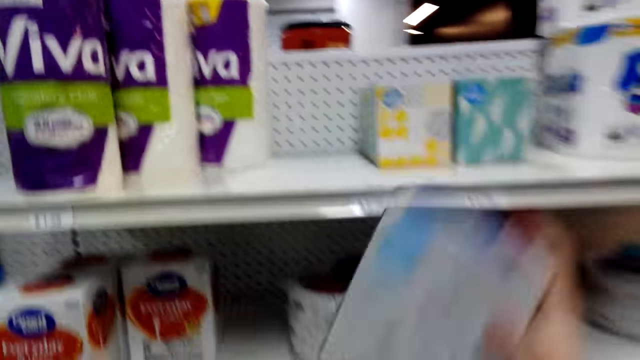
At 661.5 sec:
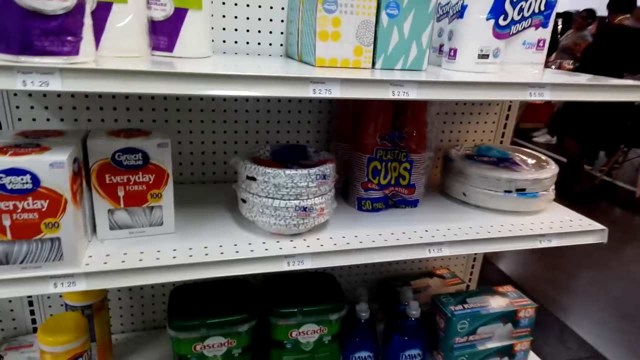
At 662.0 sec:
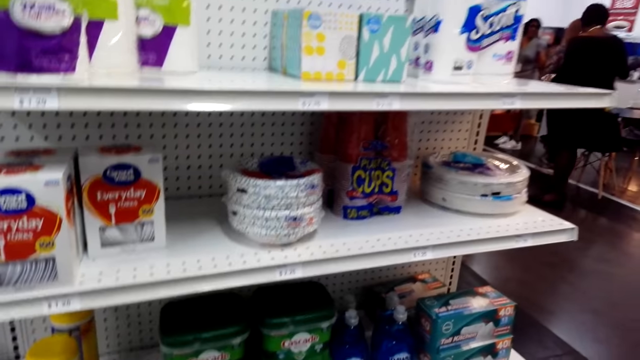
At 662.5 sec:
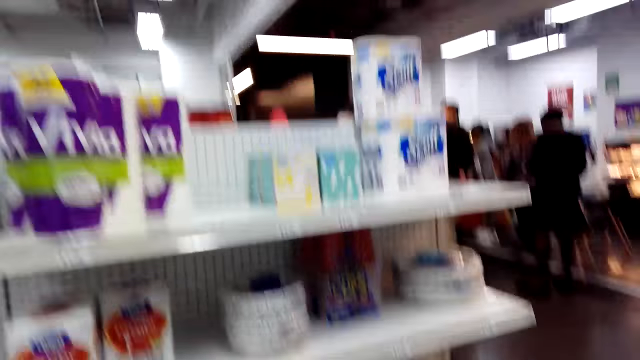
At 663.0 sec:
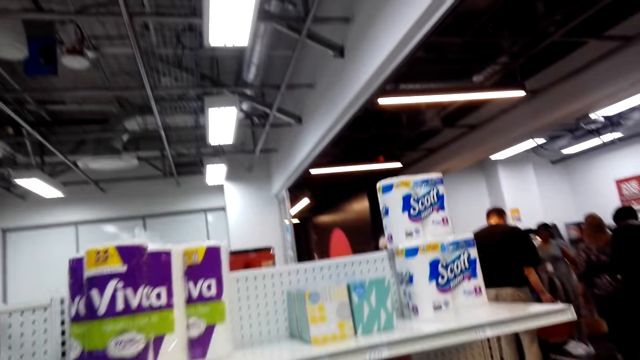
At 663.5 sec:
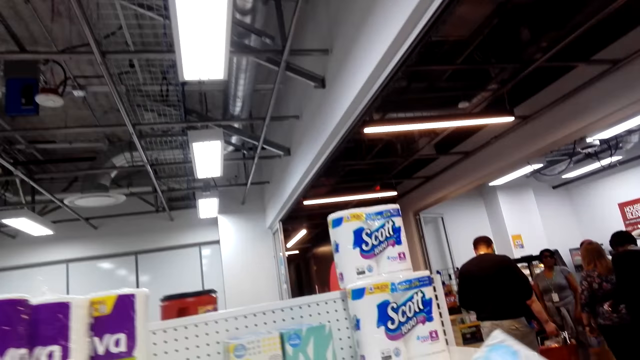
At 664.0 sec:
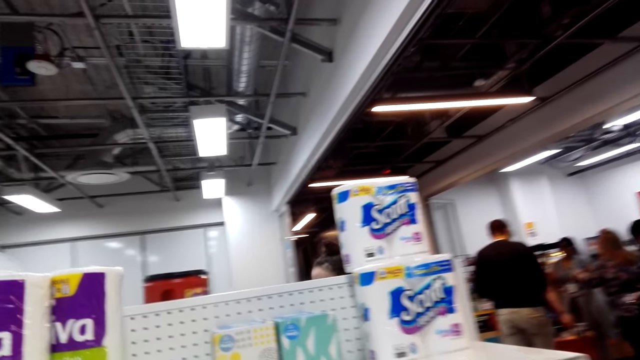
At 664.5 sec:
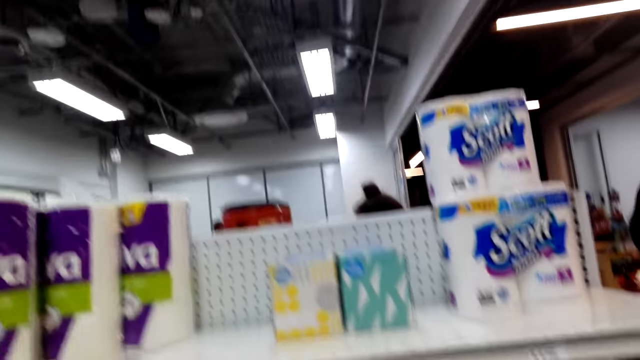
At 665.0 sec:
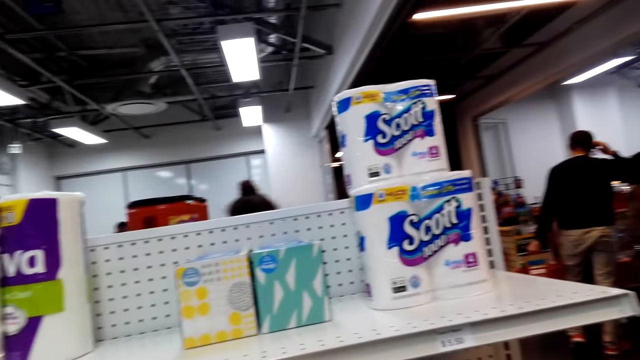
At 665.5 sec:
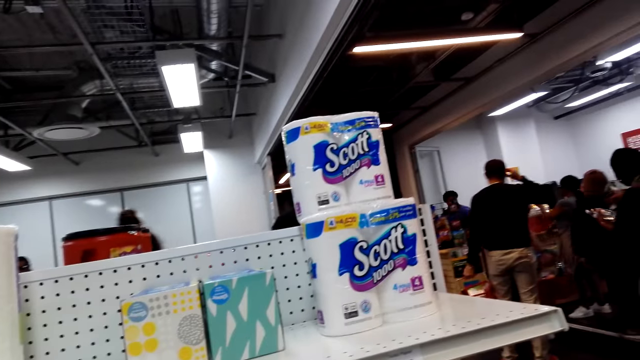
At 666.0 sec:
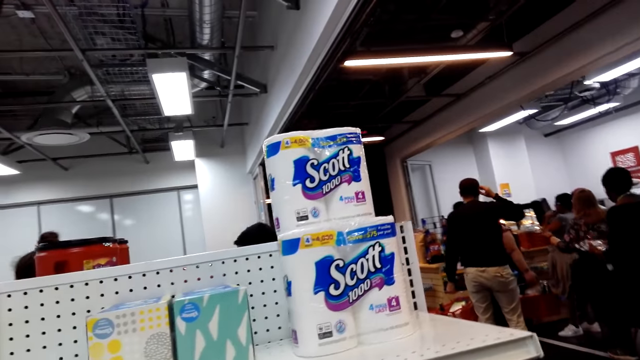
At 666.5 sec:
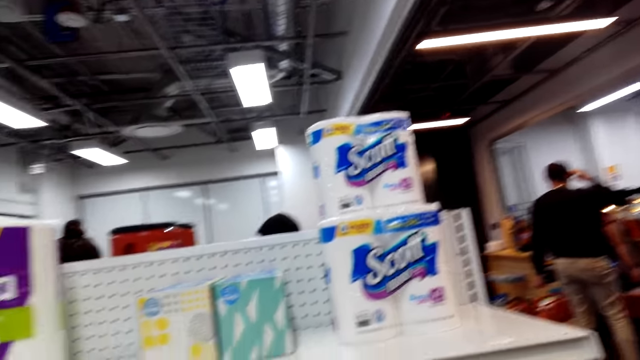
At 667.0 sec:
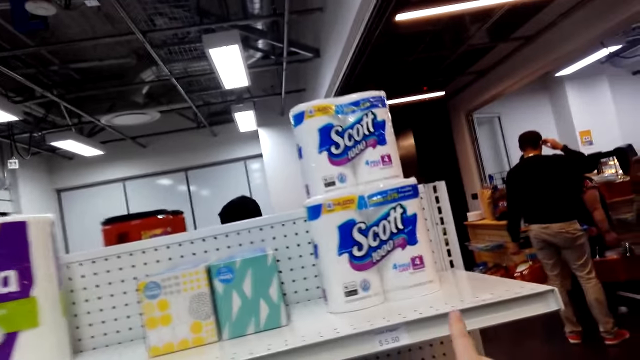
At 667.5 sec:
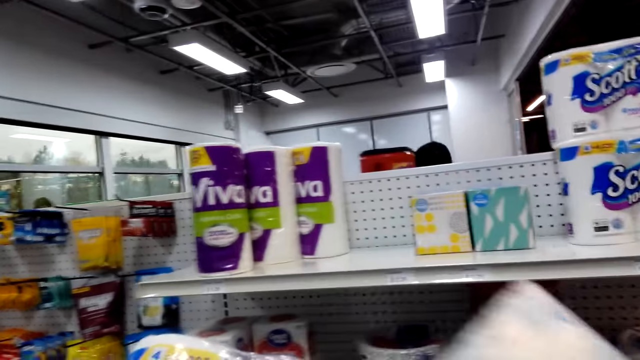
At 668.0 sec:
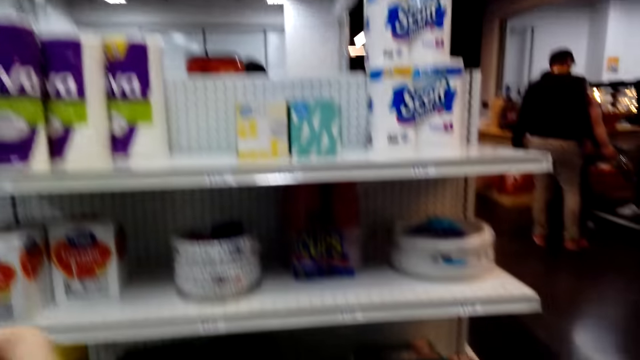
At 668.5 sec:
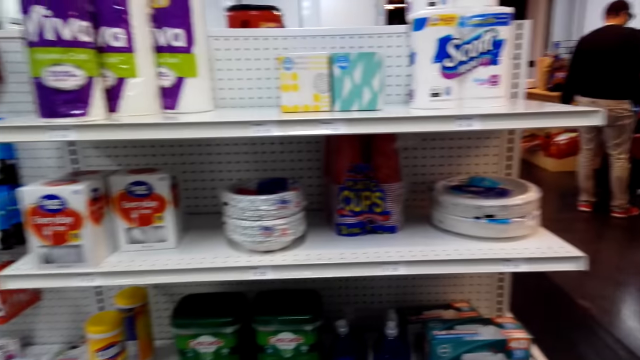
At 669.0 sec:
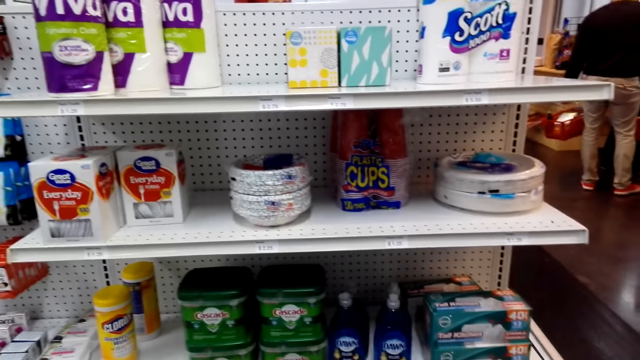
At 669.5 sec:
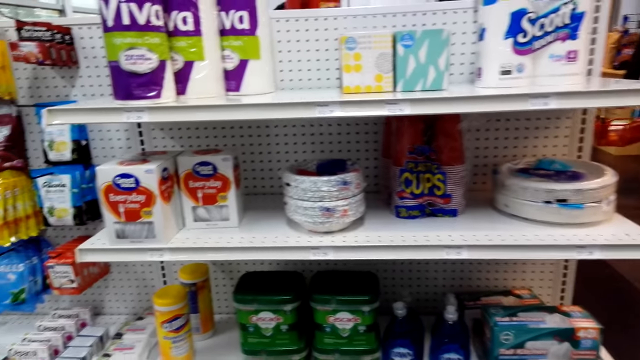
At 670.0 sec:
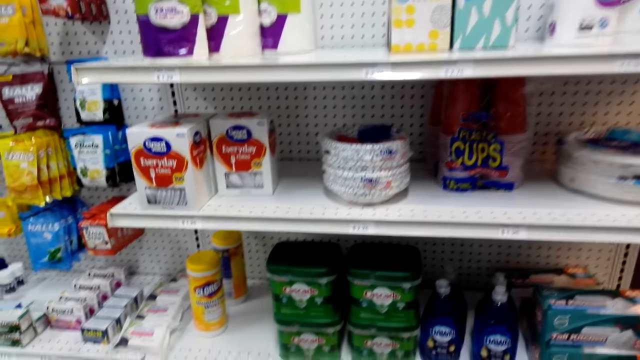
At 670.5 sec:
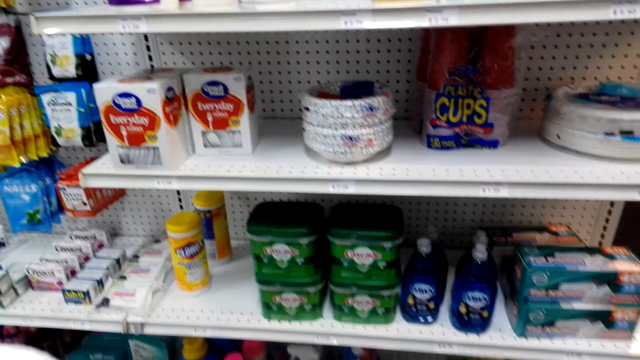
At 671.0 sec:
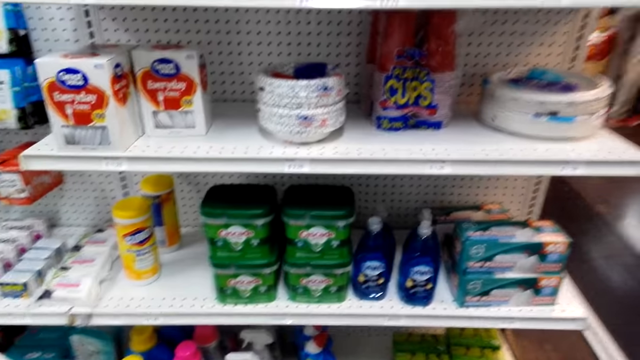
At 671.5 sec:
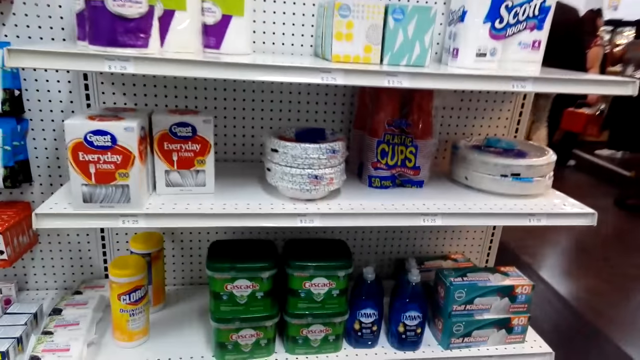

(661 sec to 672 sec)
The camera wearer picks a box pack from the shelf.

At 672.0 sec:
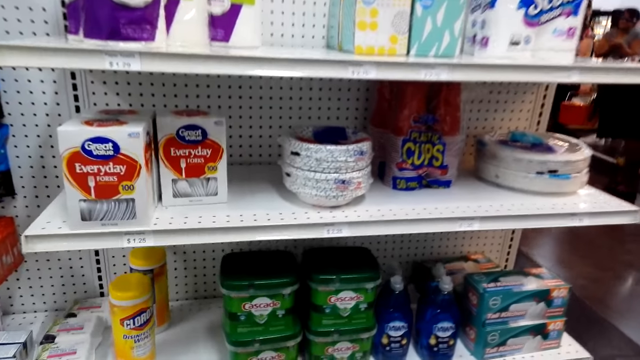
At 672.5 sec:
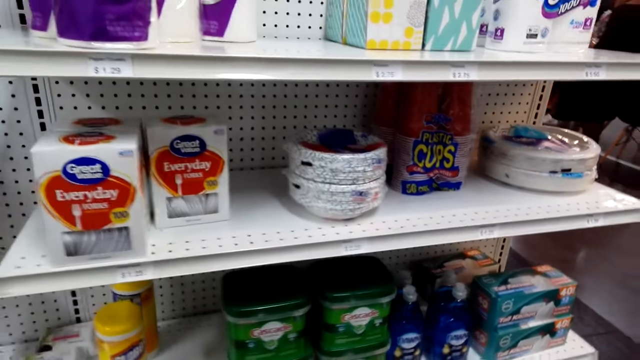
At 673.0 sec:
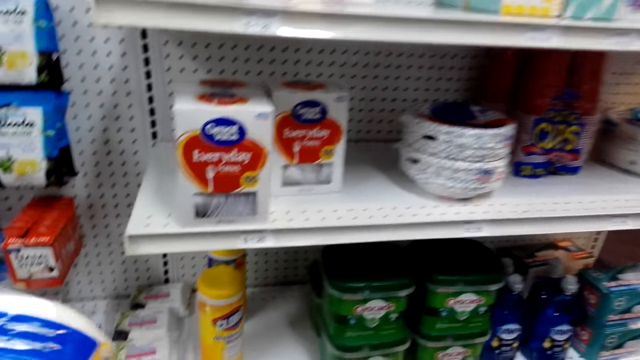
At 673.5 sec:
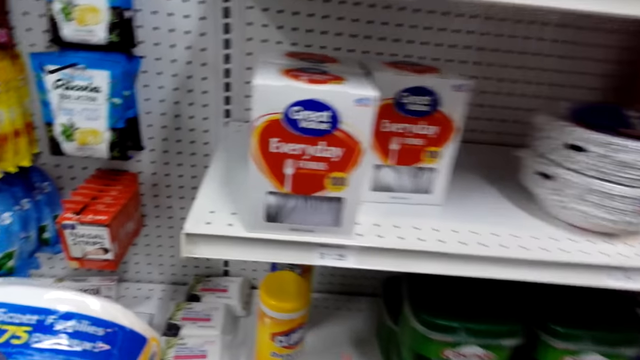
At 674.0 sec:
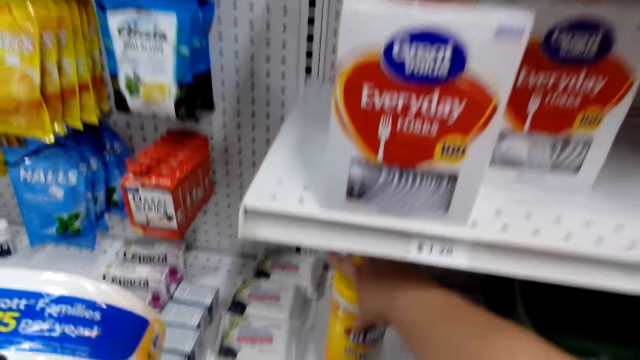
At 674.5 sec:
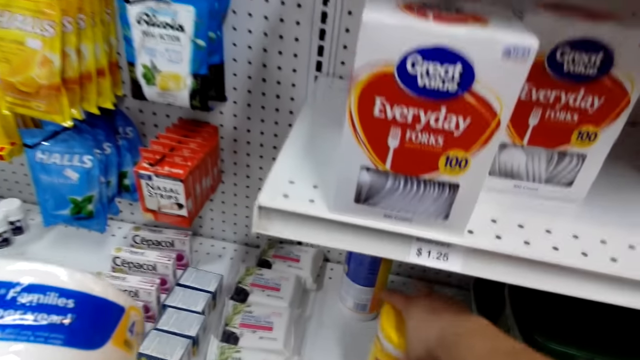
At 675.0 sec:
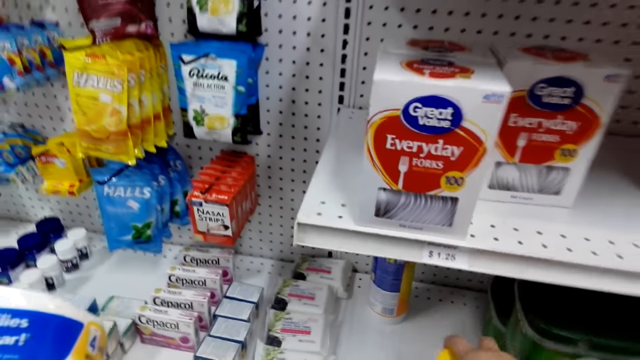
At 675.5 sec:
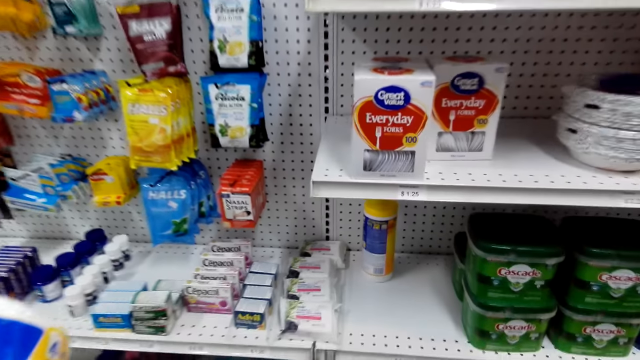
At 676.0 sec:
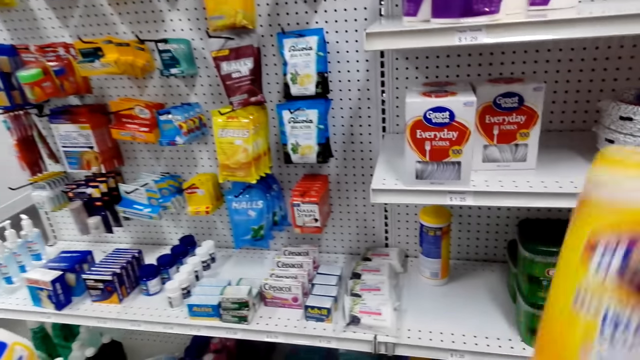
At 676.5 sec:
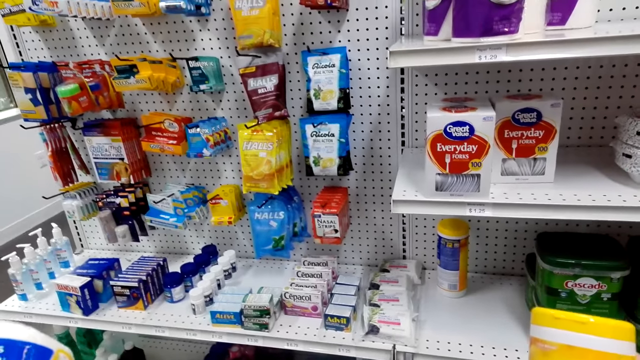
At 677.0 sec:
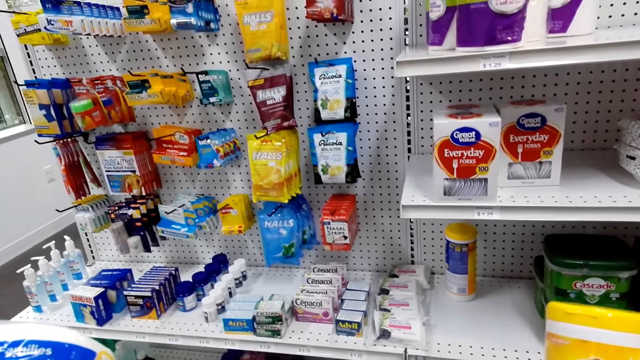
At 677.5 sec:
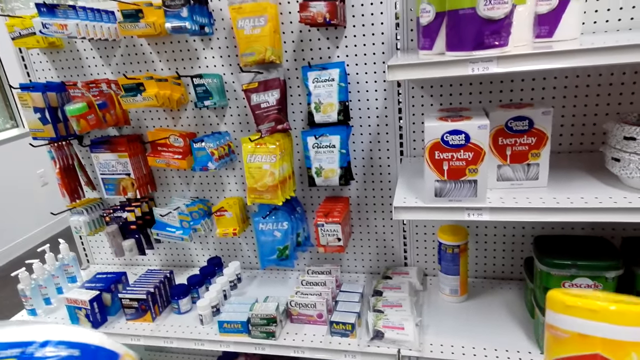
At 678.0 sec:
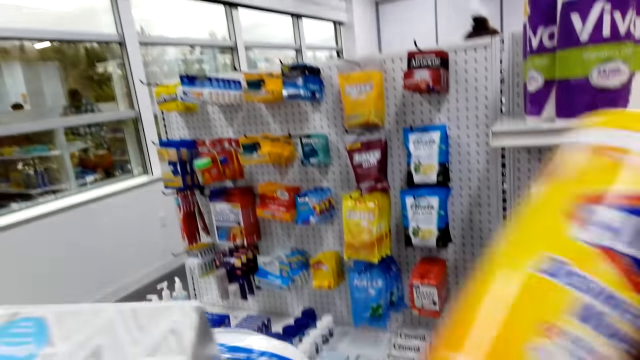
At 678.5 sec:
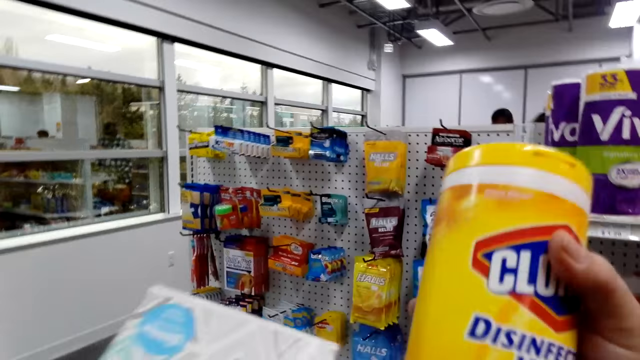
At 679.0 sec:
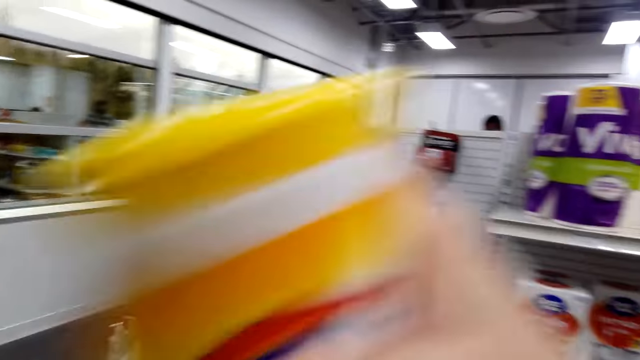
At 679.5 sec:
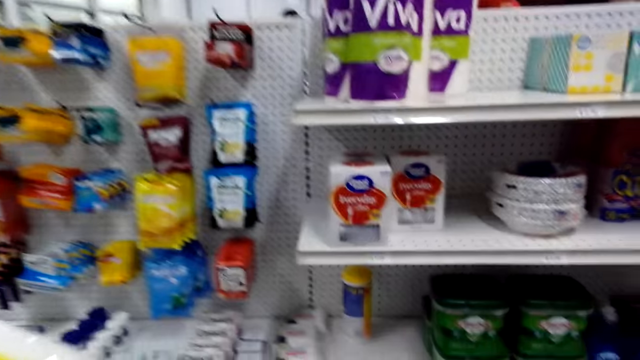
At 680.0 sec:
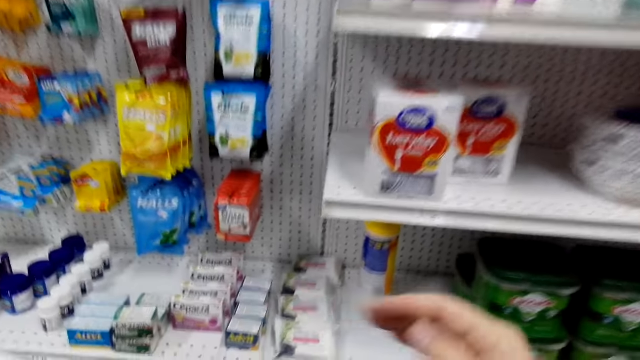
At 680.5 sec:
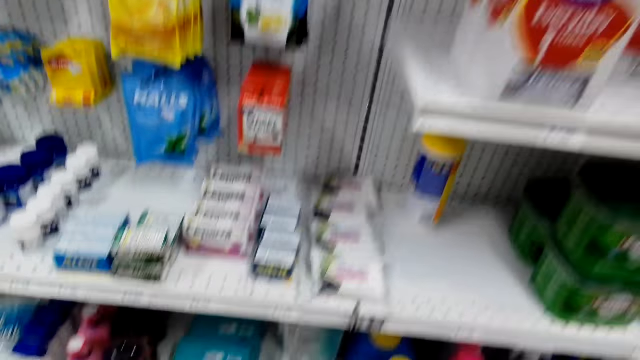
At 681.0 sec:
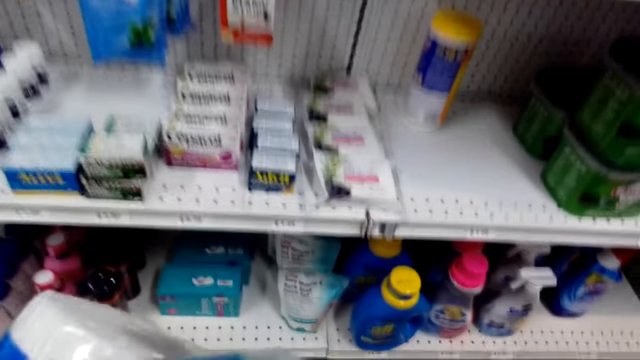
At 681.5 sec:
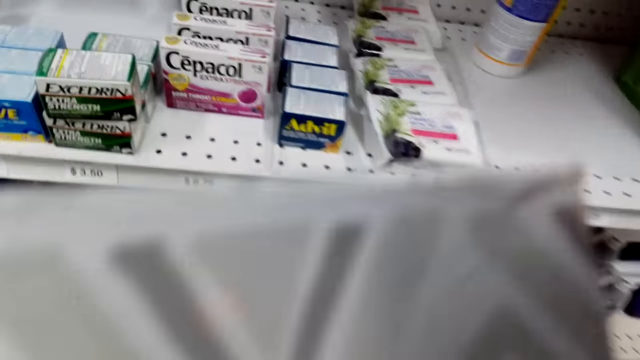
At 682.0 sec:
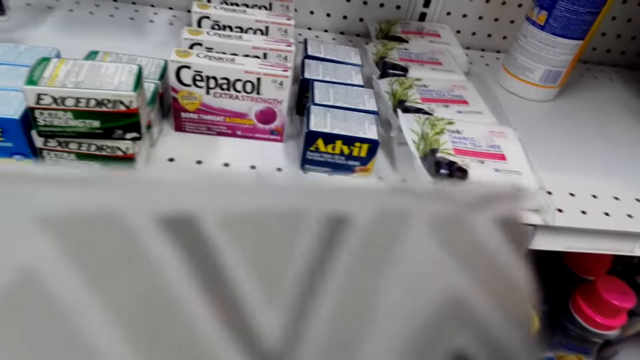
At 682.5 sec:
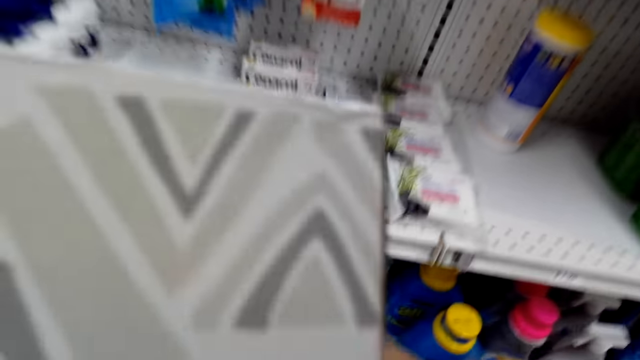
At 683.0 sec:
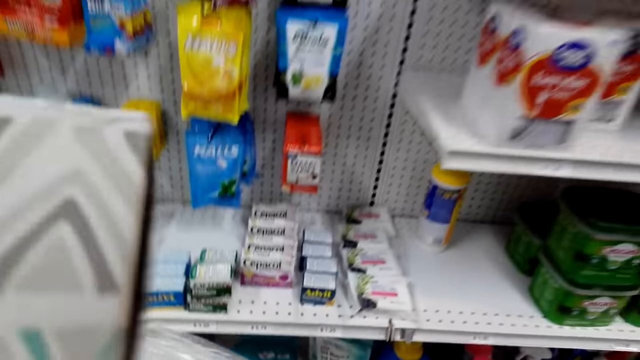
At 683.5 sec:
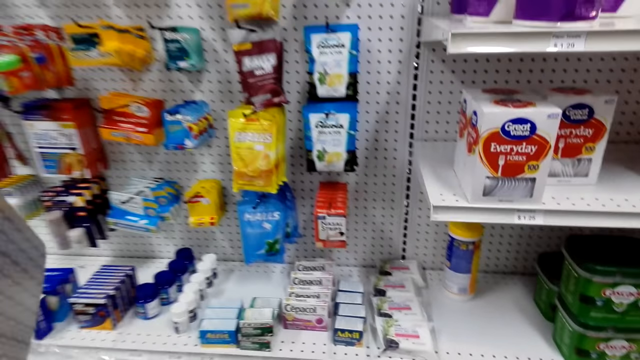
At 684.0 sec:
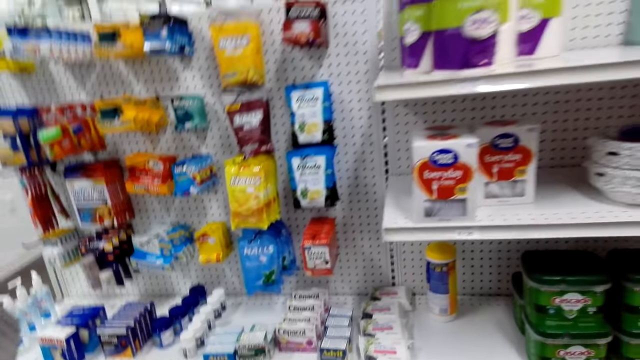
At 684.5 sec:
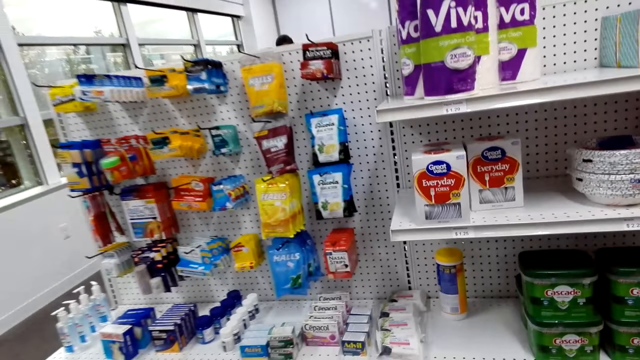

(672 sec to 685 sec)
The camera wearer picks a tin pack from the shelf. They look at the tin, move the tin to the left hand, and bend to the bottom shelf.
